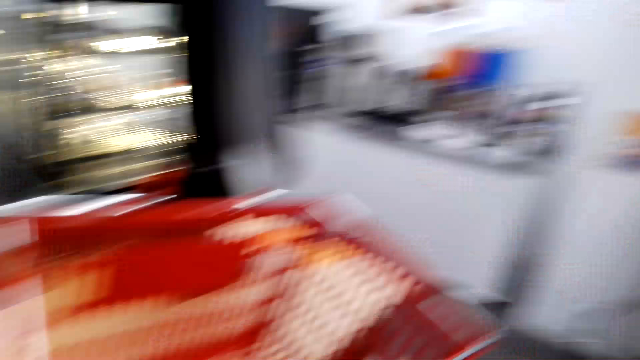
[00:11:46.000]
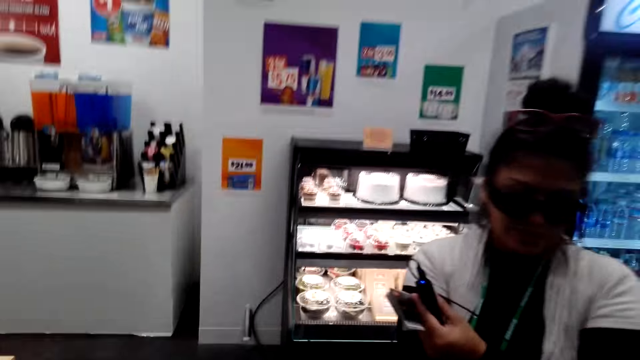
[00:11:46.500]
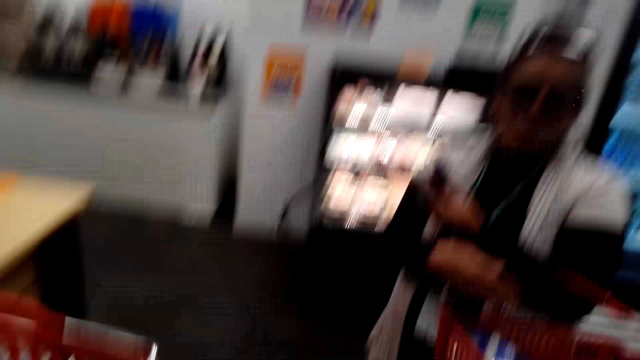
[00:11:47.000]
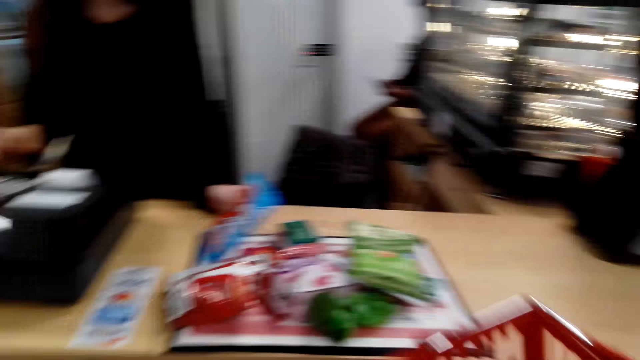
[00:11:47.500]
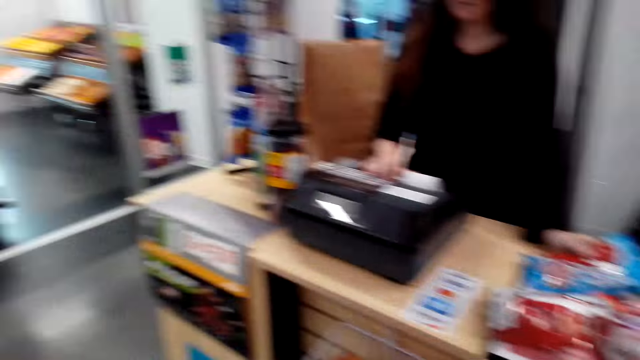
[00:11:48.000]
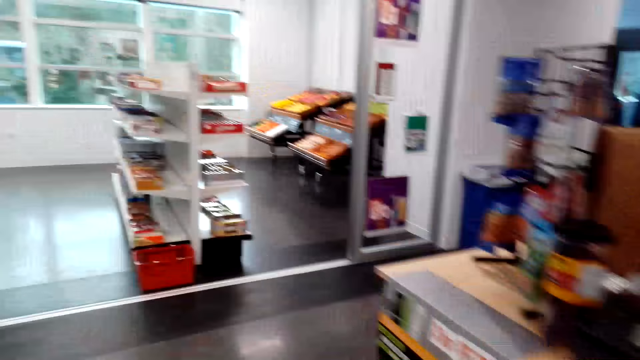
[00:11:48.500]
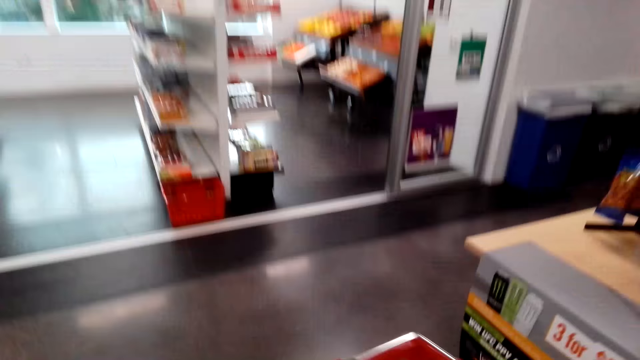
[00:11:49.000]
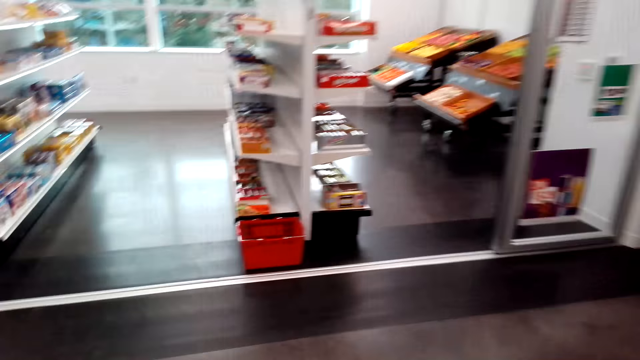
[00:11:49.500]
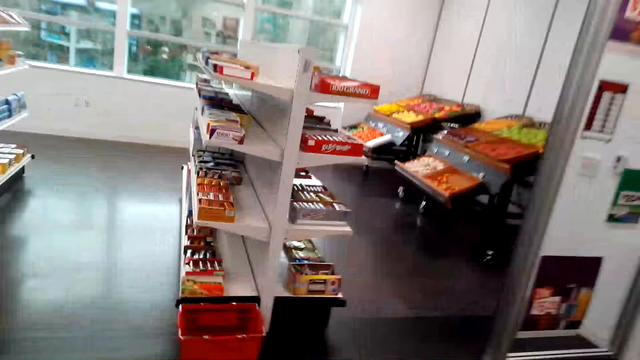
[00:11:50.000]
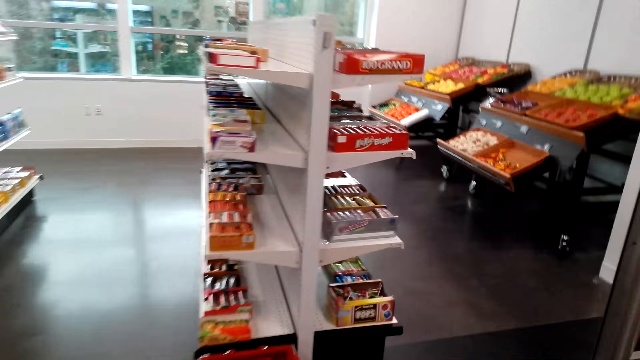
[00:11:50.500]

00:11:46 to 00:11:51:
The camera wearer picks the shopping basket from the counter. They turn around. They look around. They walk around.

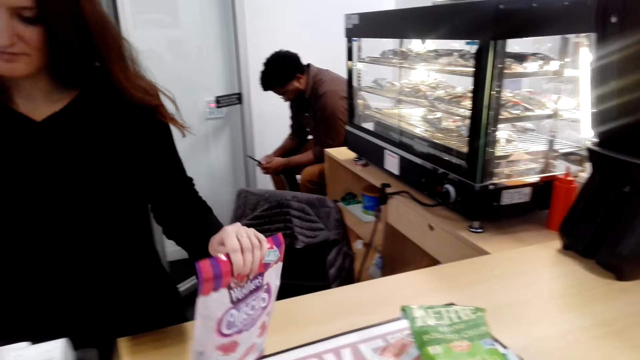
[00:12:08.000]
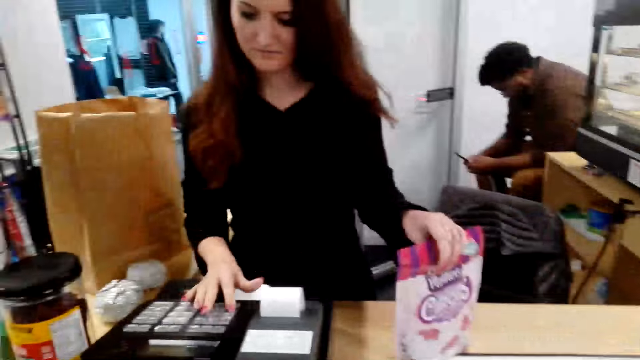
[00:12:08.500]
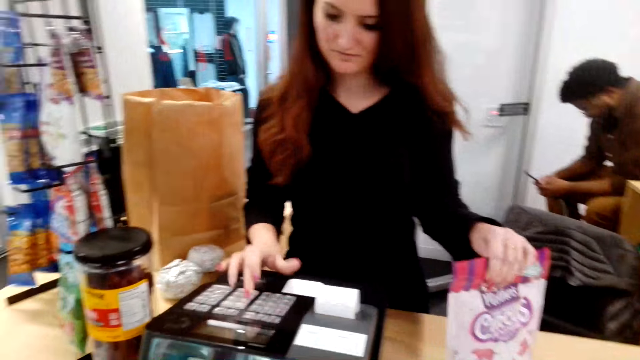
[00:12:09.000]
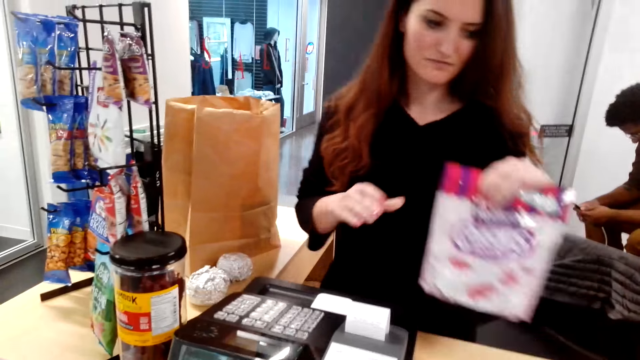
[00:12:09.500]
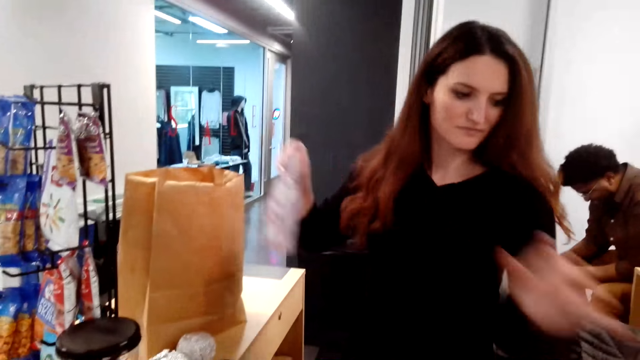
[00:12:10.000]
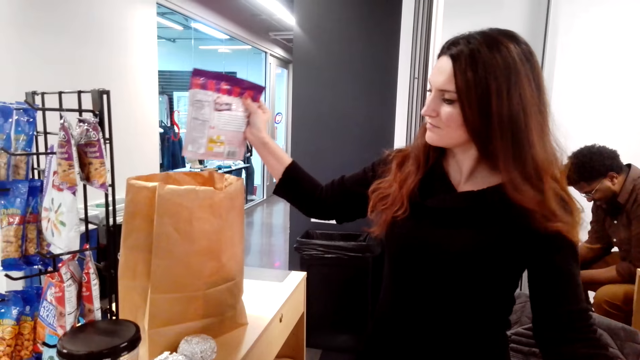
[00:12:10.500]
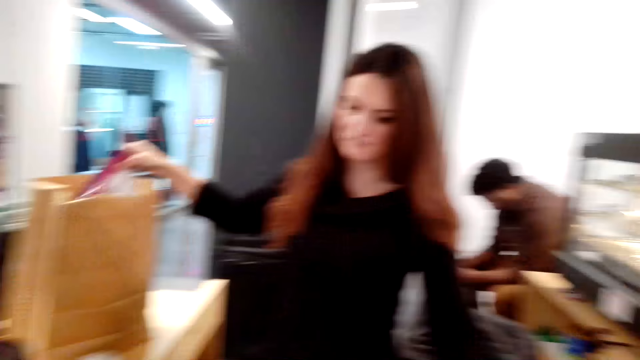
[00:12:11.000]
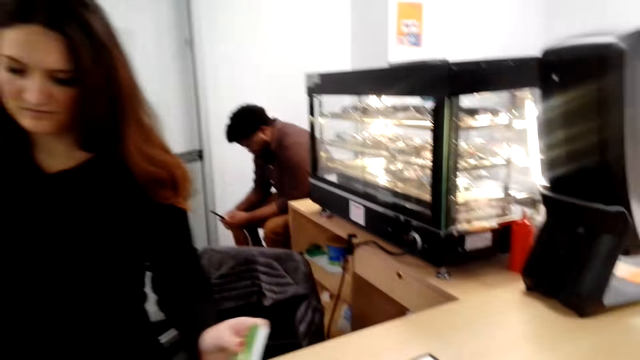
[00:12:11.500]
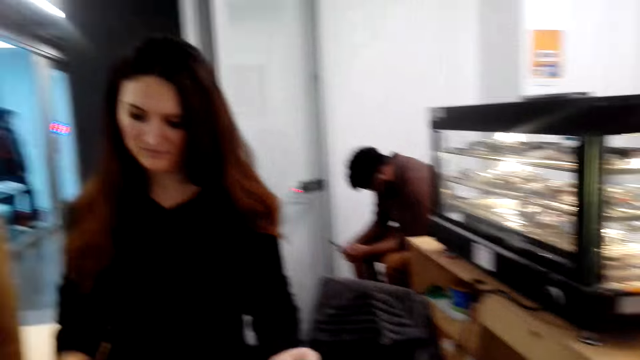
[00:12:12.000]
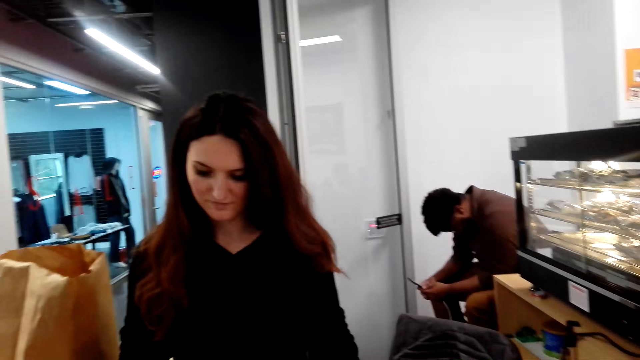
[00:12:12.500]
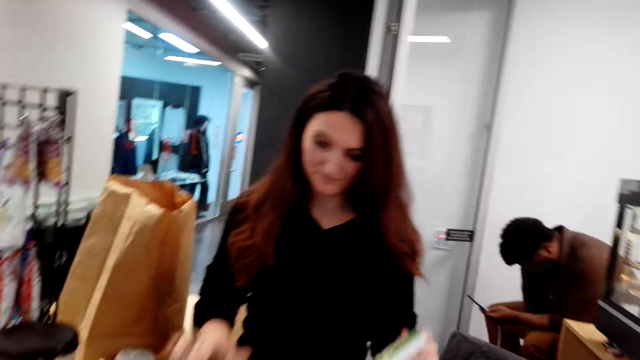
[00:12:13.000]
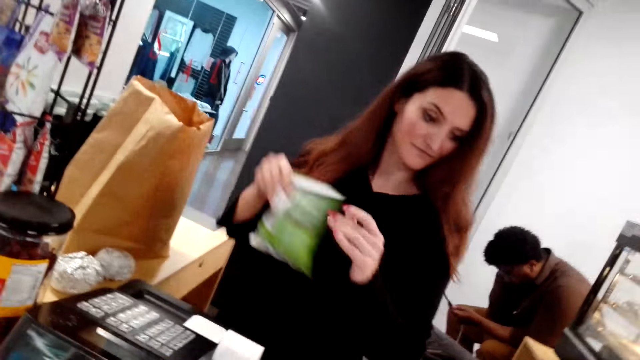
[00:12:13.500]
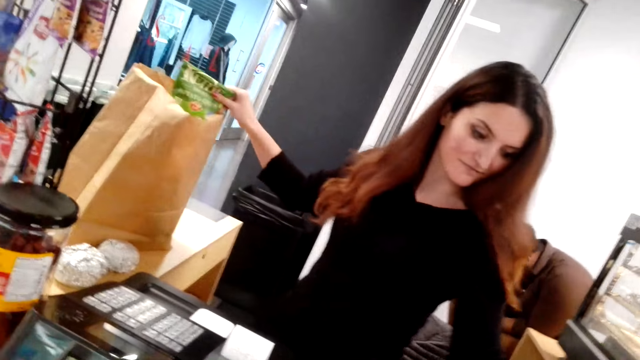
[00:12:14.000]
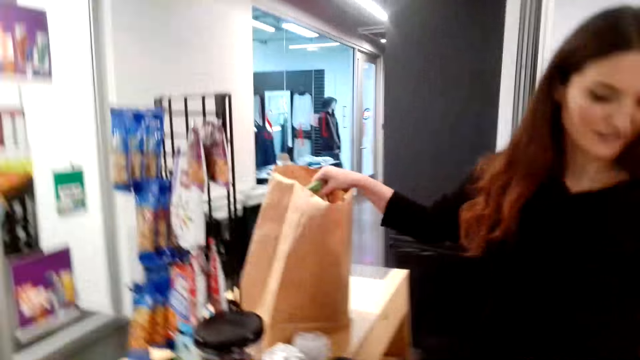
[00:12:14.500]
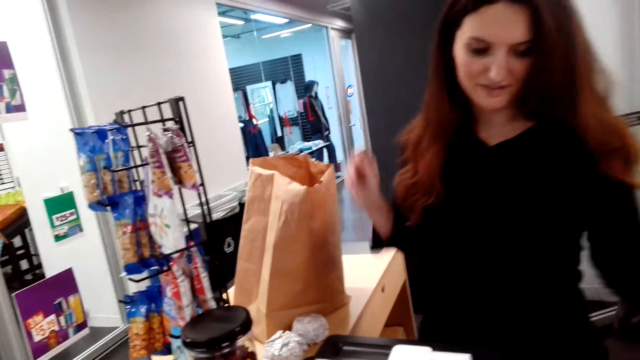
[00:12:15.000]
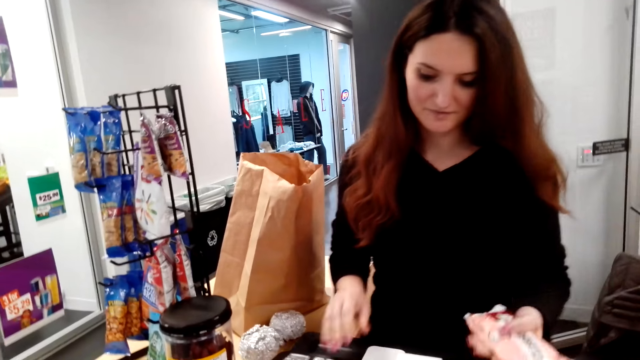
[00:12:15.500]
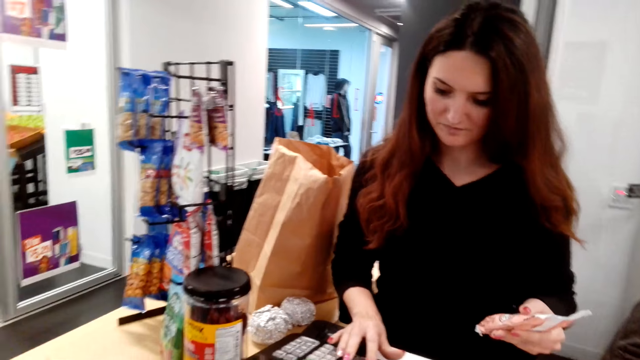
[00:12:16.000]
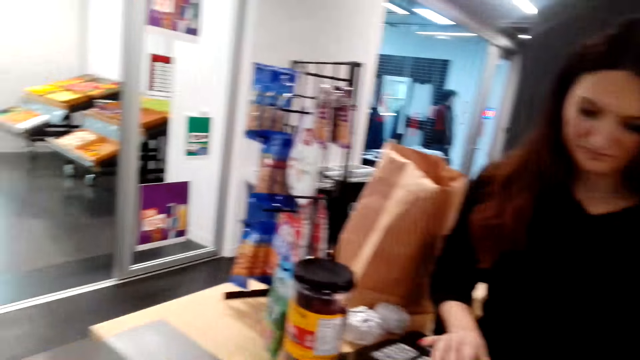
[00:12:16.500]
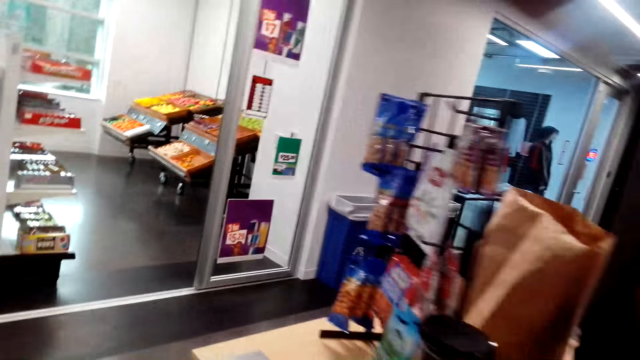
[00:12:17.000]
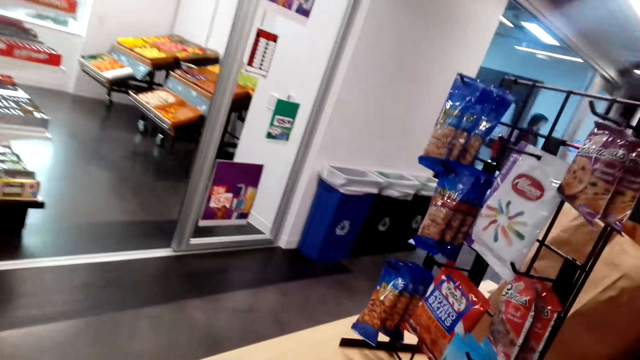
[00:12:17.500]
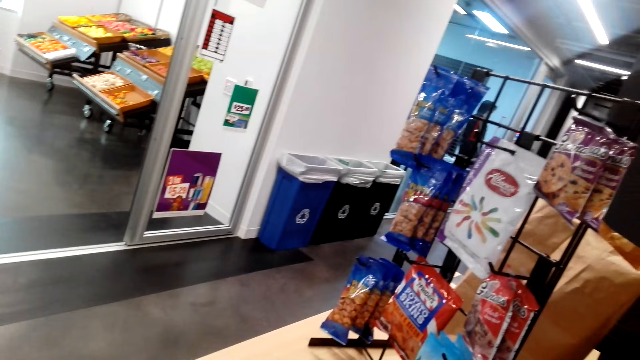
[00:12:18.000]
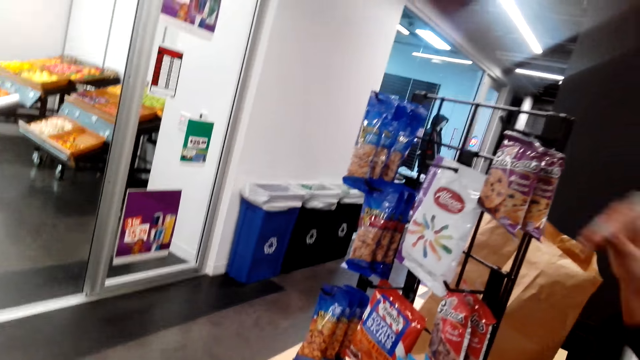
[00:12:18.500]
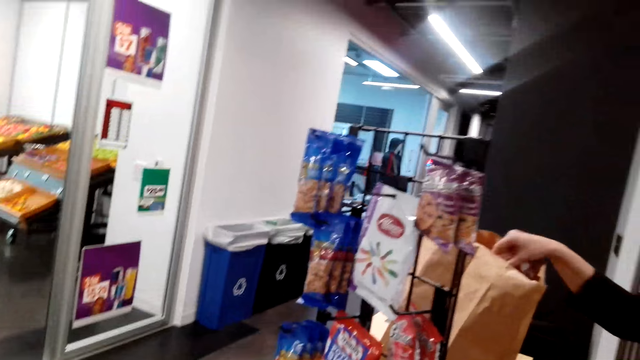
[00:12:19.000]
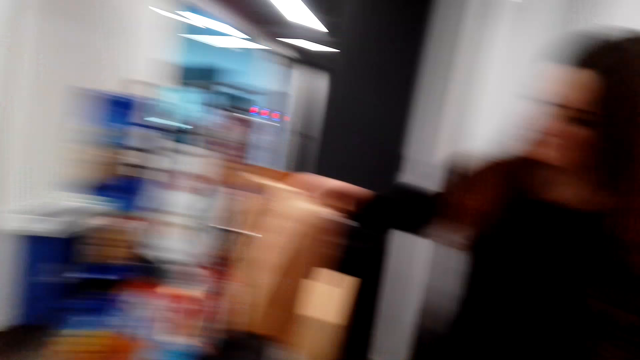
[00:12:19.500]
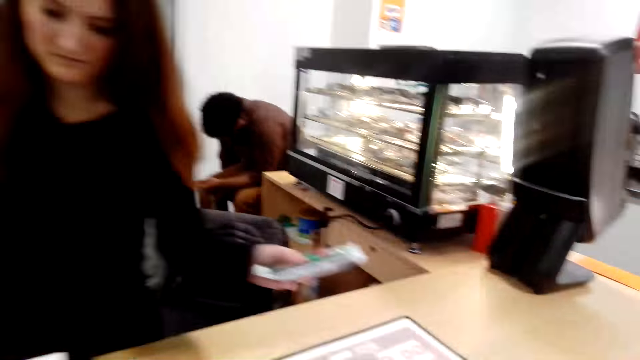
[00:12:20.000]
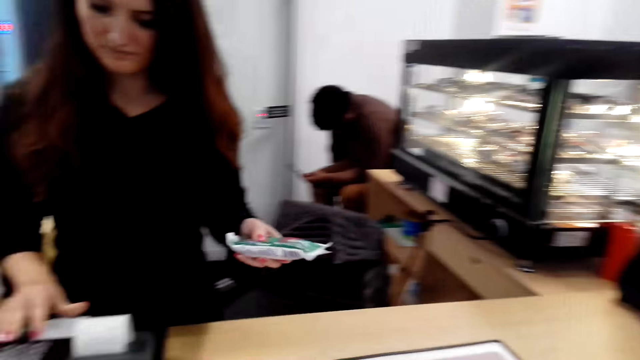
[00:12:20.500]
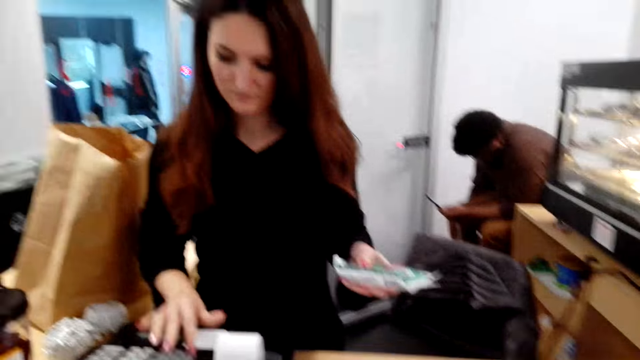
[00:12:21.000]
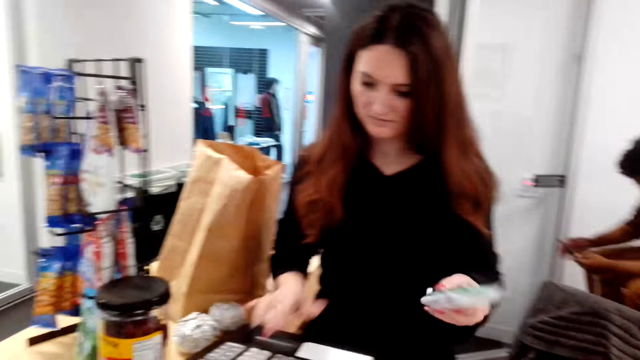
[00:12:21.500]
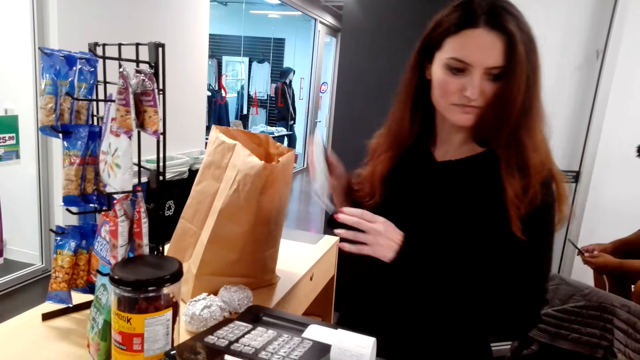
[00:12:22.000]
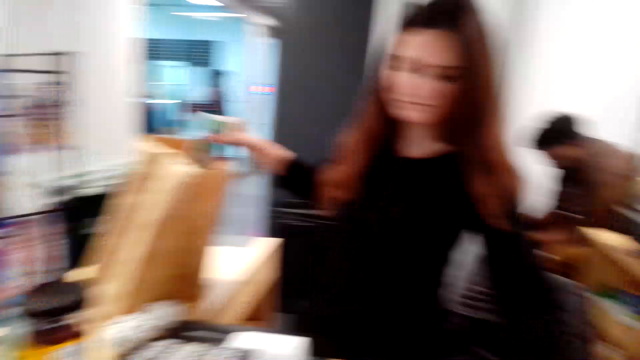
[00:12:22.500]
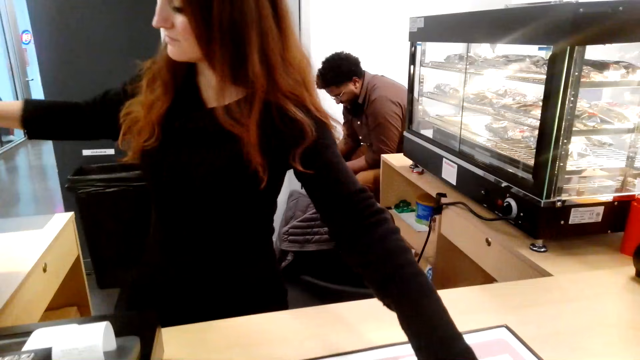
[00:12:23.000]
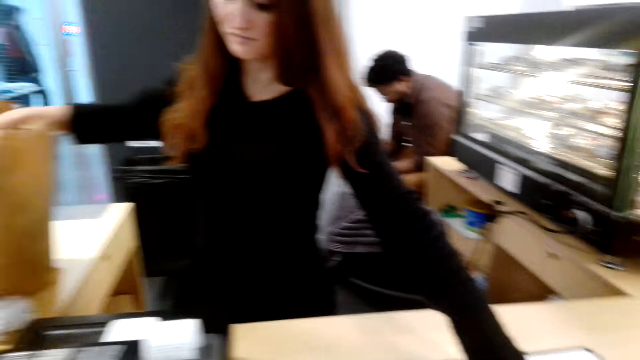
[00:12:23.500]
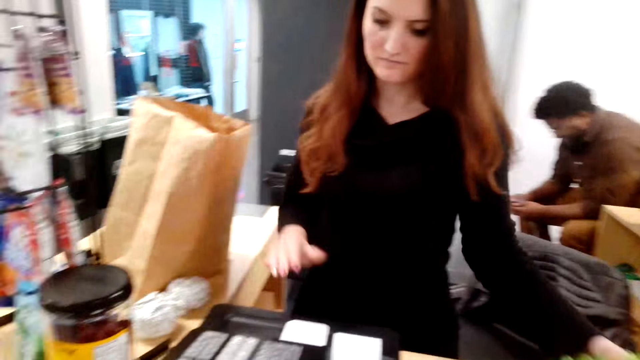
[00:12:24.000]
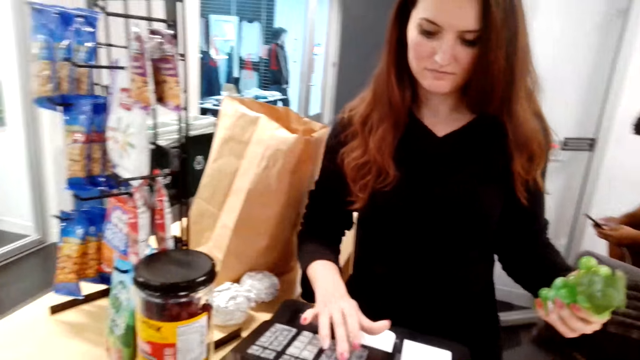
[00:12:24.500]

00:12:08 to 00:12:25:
A person operates a computer, shifts the circus cookie to the right hand, and puts the circus cookies in a carrier bag. The camera wearer picks a packet of potato chips. The person operates the computer, shifts the potato chips to the right hand, and puts the potato chips in the carrier bag. The camera wearer picks a packet. The person operates the computer and shifts a packet to the right hand. The camera wearer looks around. The person puts the packet in the carrier bag. The camera wearer picks a packet and looks around. The person operates the computer, shifts a packet to the right hand, and puts the packet in the carrier bag. The camera wearer picks grapes.
